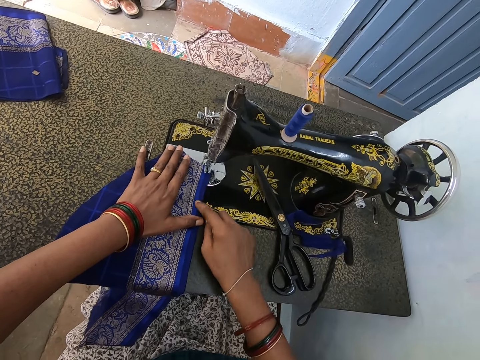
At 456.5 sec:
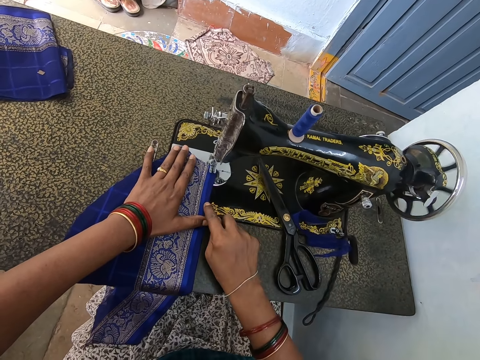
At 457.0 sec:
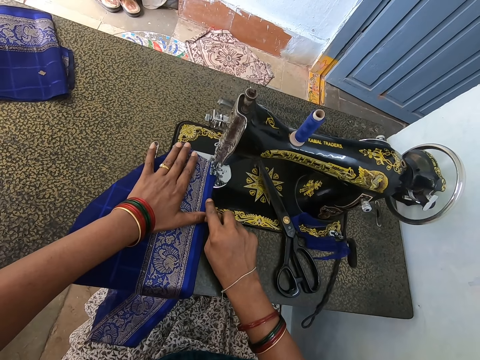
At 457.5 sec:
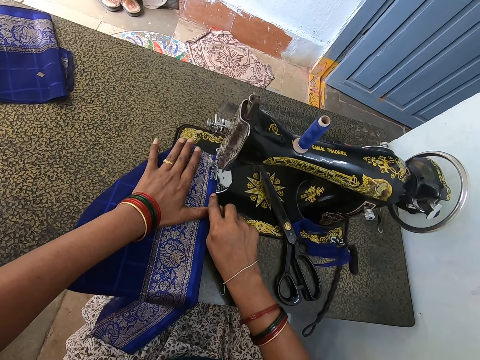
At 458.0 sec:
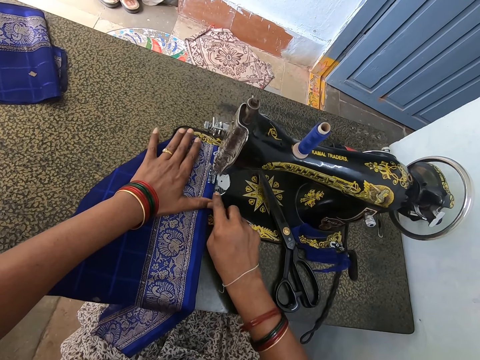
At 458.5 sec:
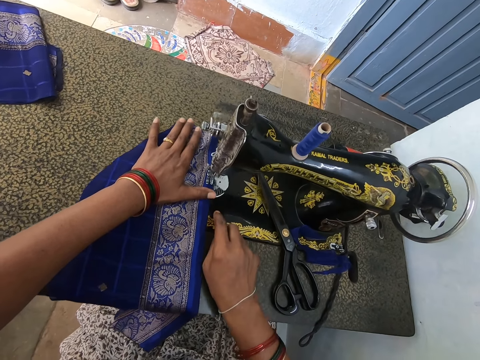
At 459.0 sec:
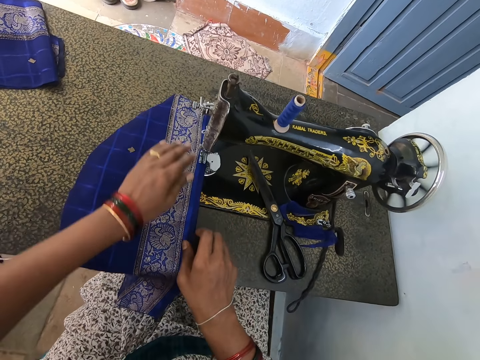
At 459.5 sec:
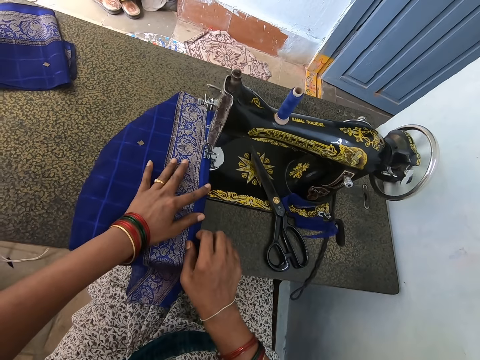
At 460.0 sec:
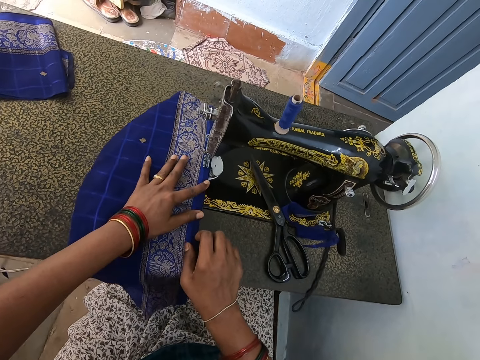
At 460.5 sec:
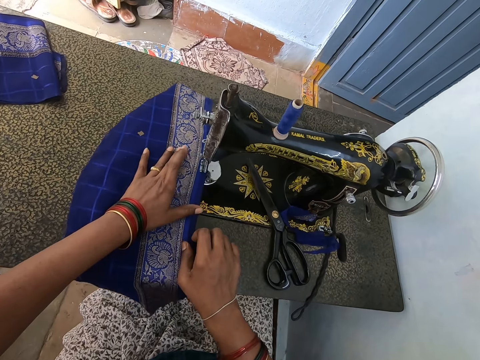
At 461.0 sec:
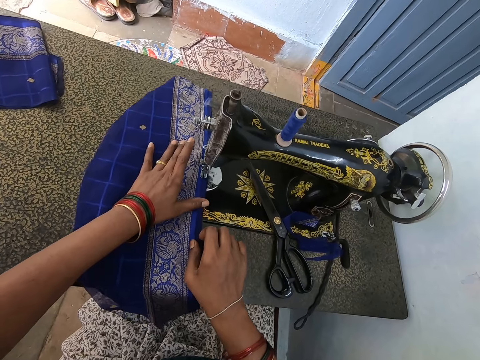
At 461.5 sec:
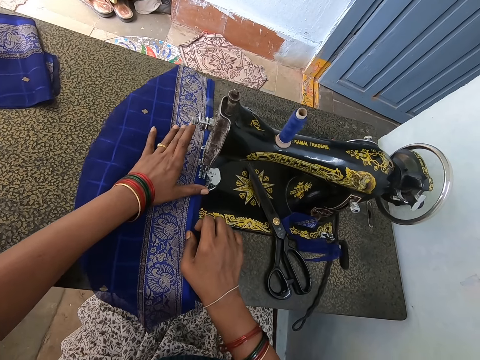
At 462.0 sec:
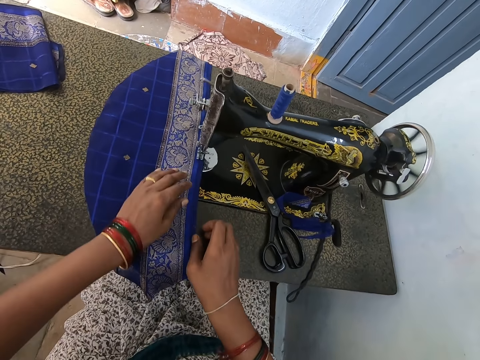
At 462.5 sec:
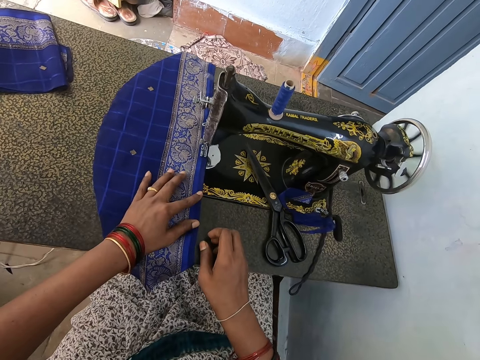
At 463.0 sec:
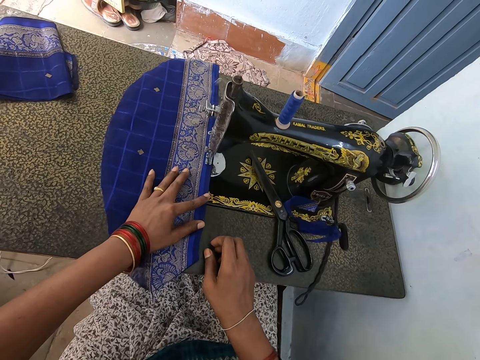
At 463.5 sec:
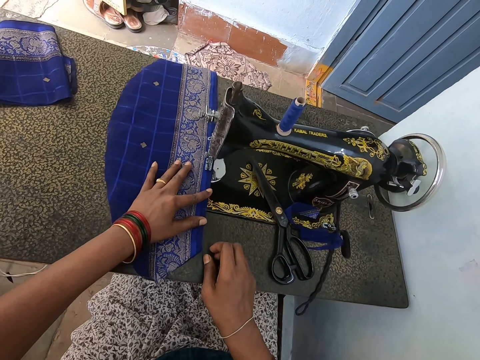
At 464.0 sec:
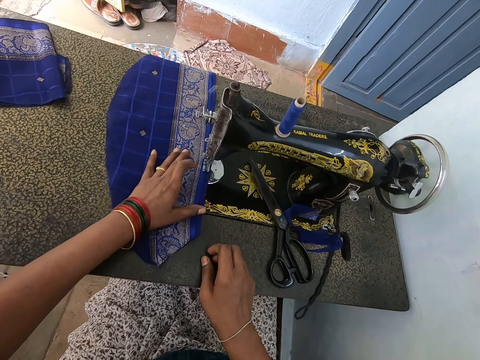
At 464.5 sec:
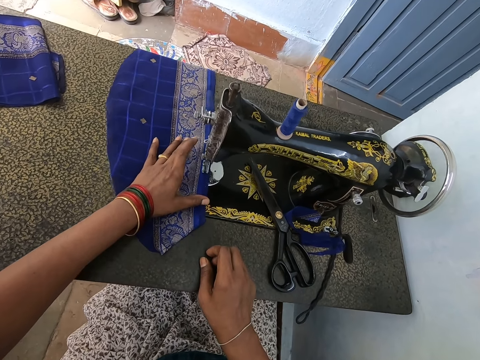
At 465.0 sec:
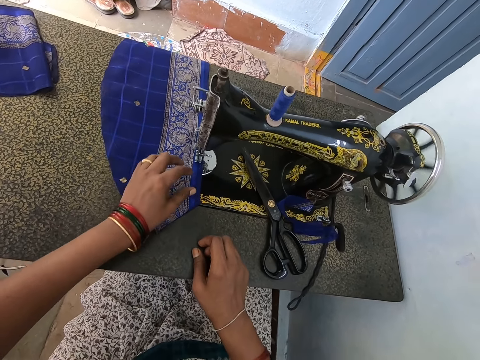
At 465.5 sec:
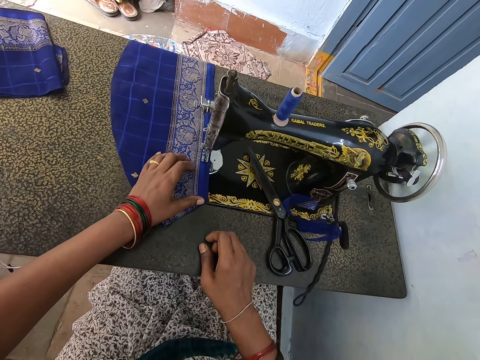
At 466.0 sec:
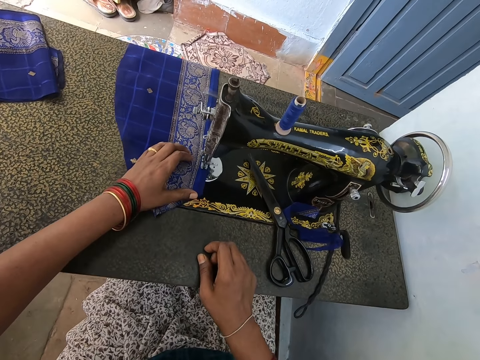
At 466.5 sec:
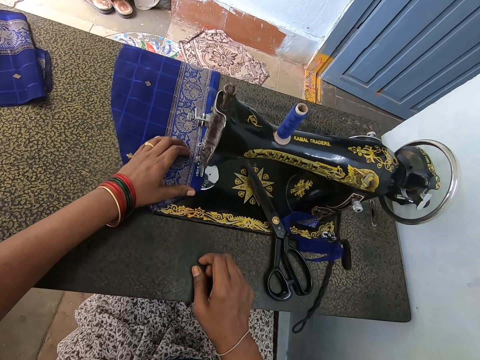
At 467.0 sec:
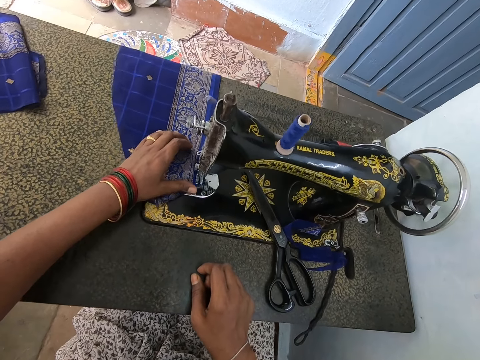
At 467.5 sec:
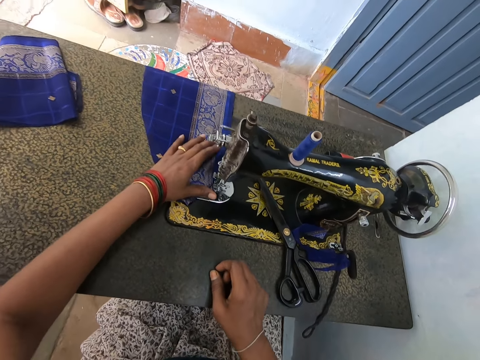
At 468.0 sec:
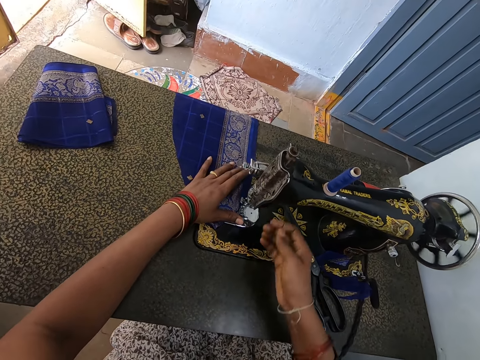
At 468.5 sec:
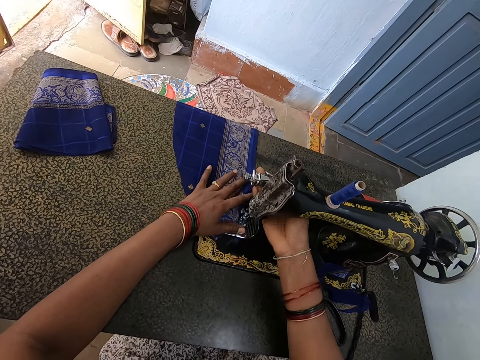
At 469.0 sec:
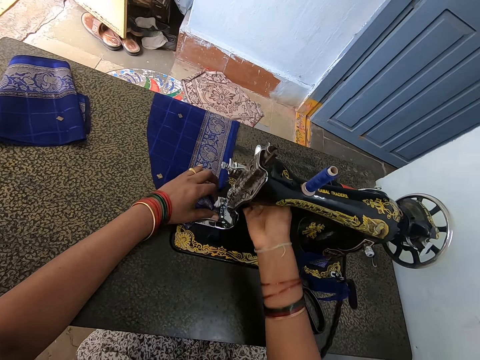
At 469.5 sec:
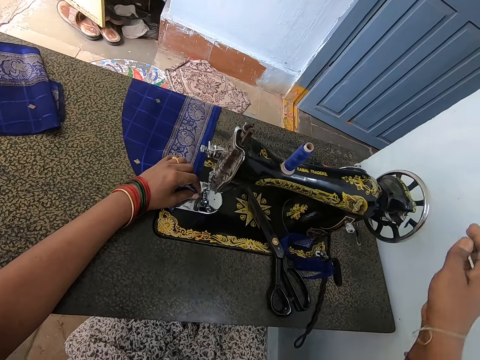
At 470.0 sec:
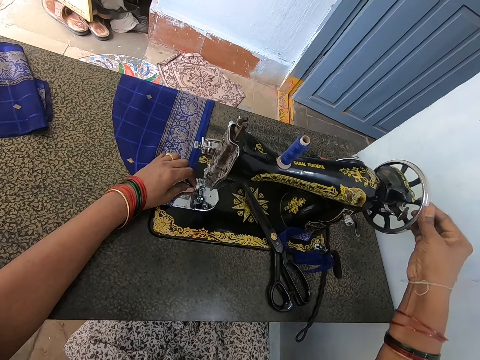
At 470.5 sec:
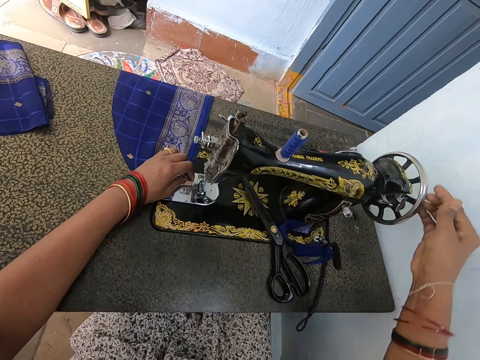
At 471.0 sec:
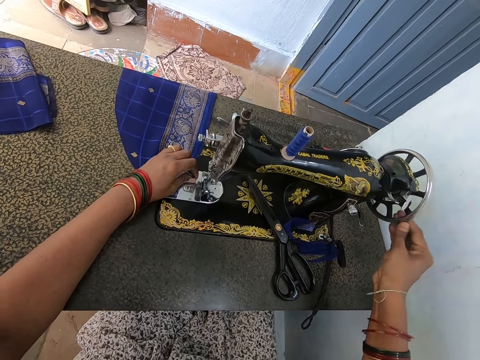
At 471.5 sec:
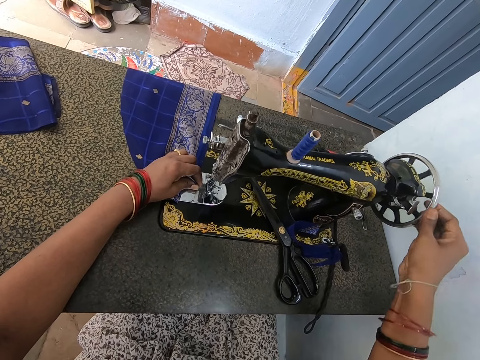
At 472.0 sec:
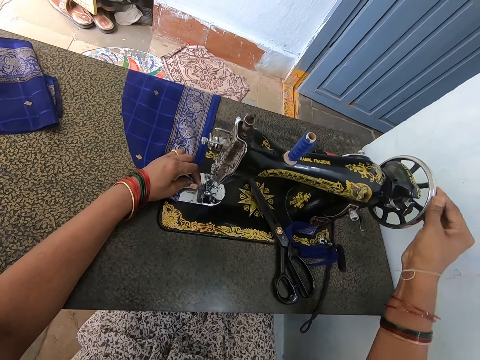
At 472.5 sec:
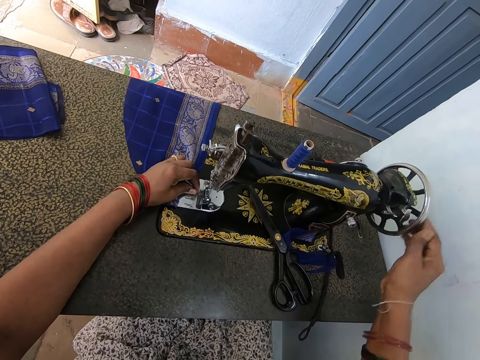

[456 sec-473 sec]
The camera wearer holds the fabric with both hands. She moves the cloth to the sewing machine. She sews the fabric. She lifts the take-up lever. She operates the sewing machine. She lifts her right hand. She rotates the take-up wheel.

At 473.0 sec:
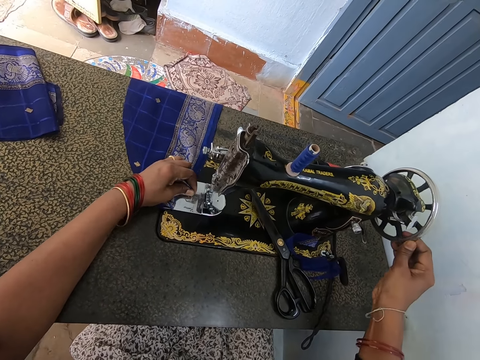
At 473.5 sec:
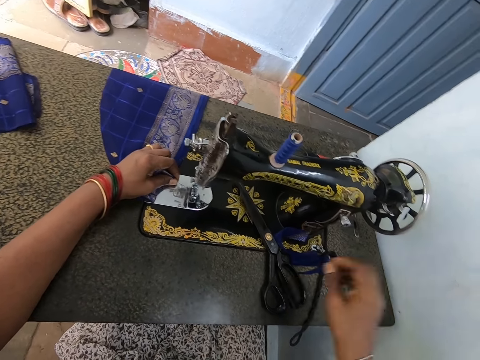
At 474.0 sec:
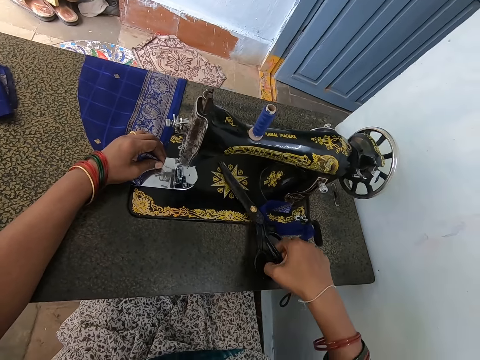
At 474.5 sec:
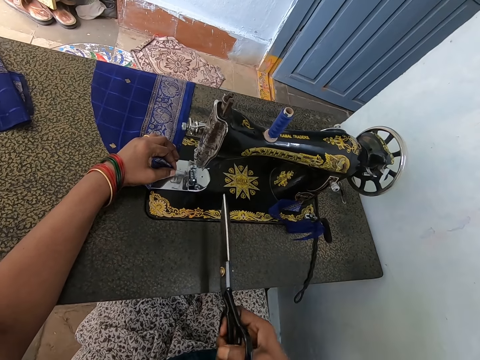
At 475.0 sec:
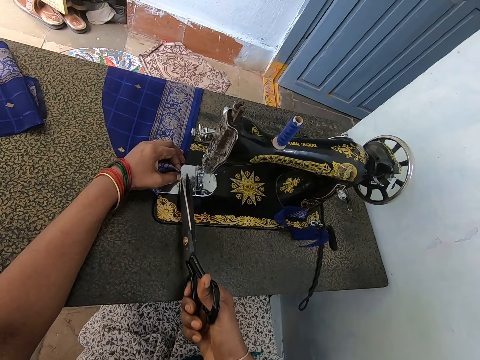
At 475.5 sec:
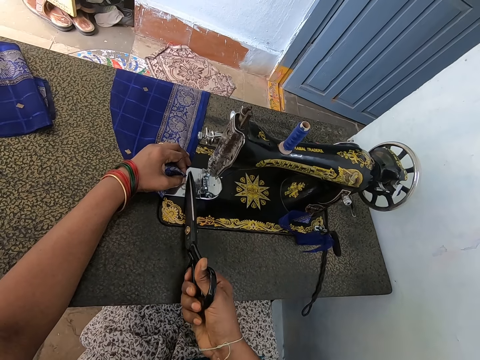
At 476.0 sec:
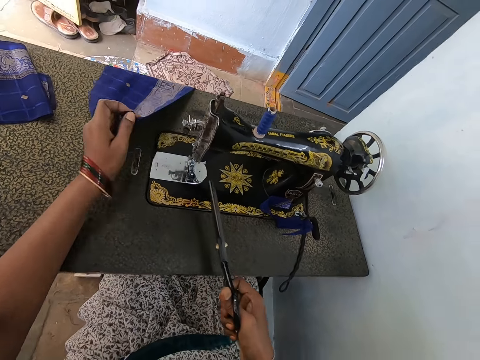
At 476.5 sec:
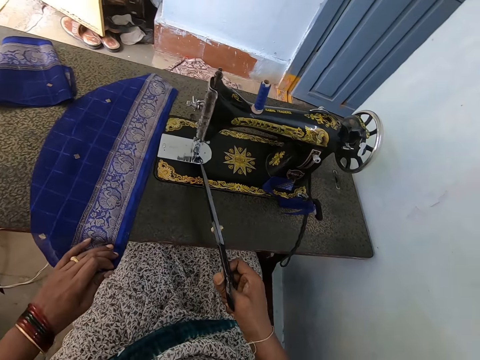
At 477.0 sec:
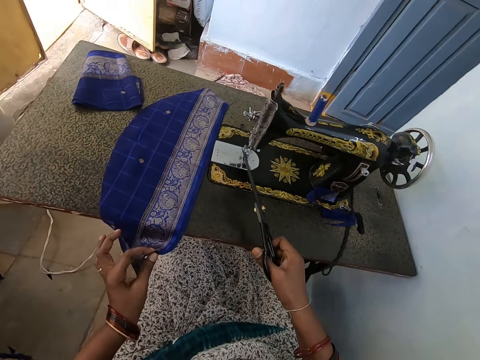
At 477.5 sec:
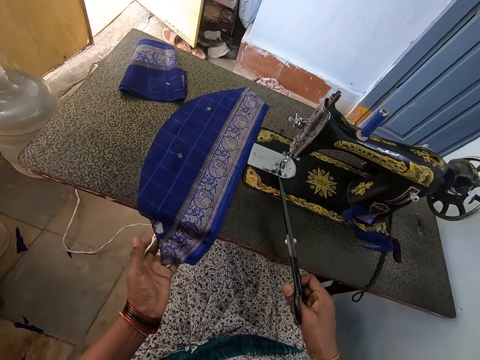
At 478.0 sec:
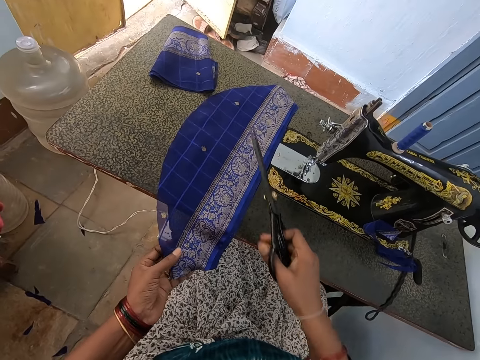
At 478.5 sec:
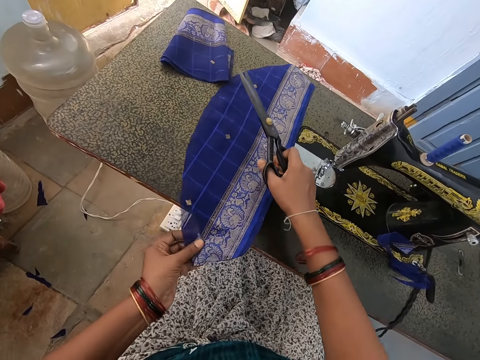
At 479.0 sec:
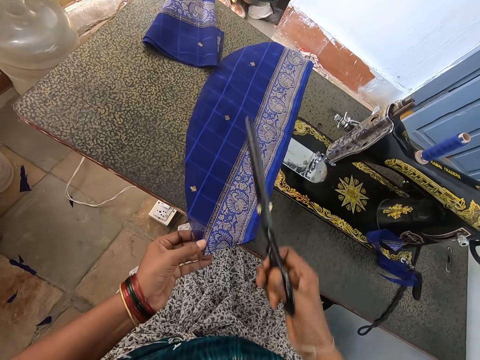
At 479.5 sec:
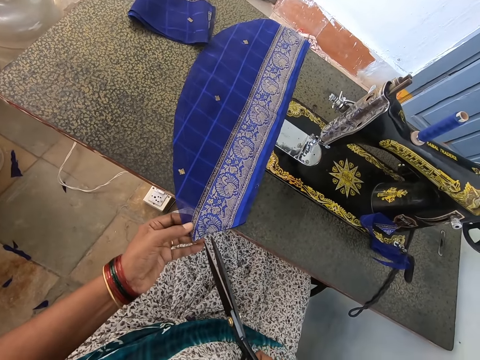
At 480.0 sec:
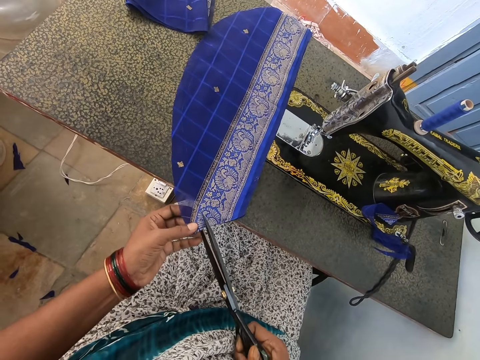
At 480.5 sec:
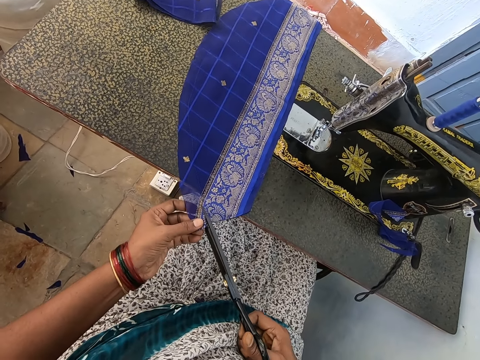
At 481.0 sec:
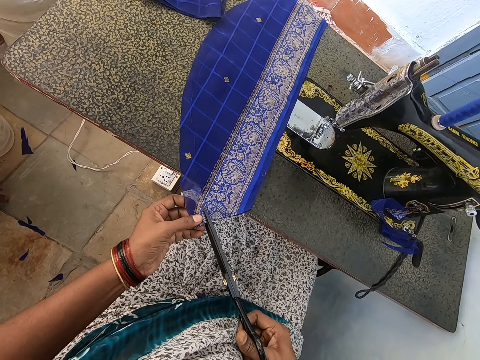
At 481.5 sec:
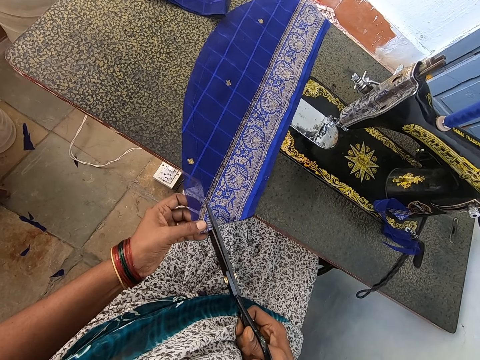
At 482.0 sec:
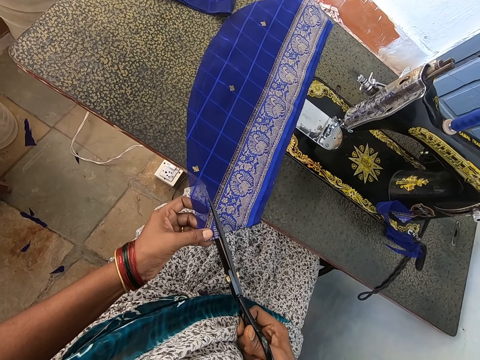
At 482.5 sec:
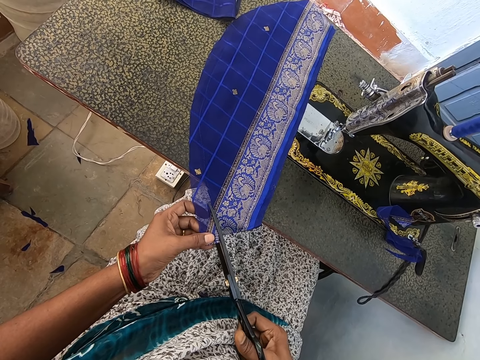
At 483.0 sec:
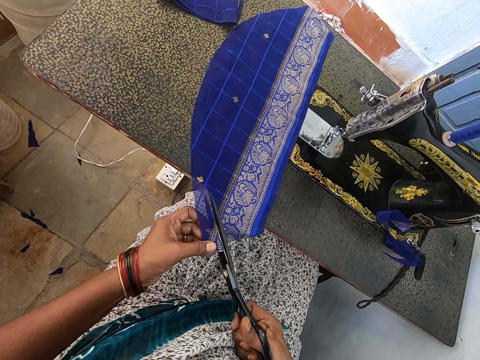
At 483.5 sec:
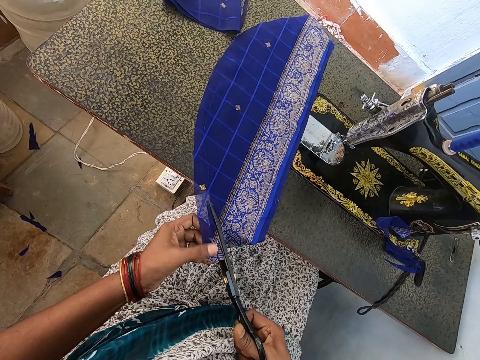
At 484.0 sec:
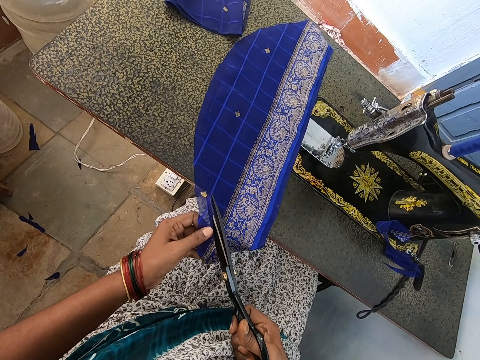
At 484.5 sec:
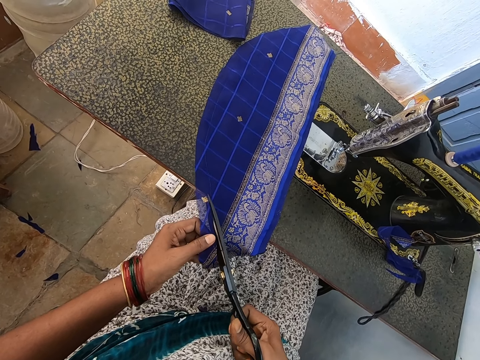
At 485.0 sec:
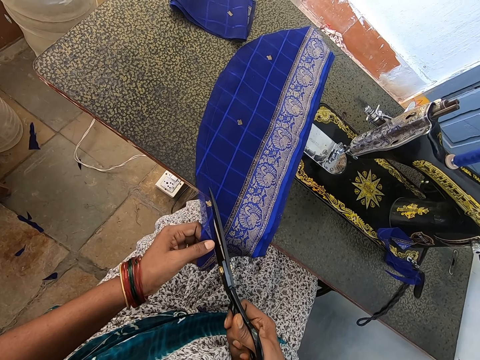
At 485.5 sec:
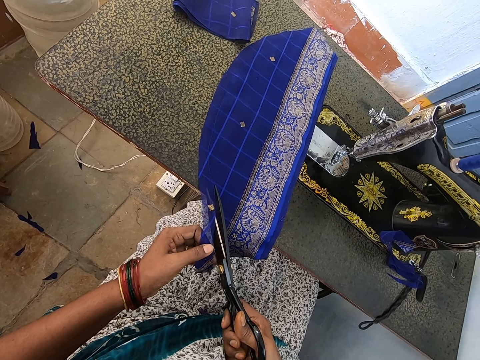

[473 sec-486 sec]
The camera wearer picks up a pair of scissors from the sewing machine. They cut a thread with the scissors. They move the fabric on the surface. They hold the fabric with the left hand. They hold the fabric with both hands, and cut the fabric with the scissors.
